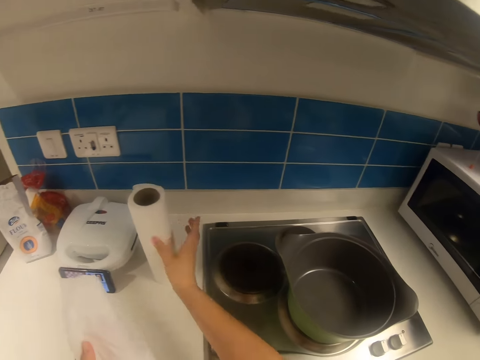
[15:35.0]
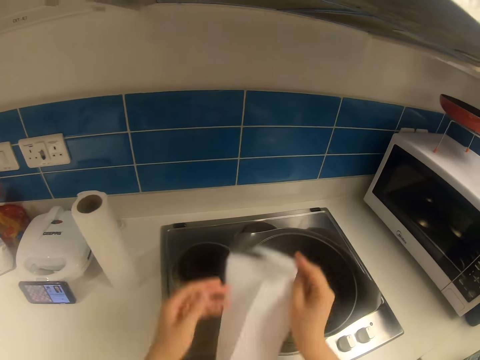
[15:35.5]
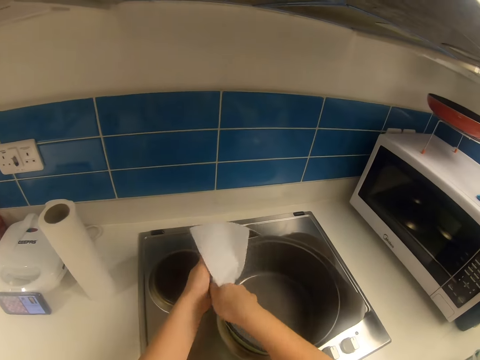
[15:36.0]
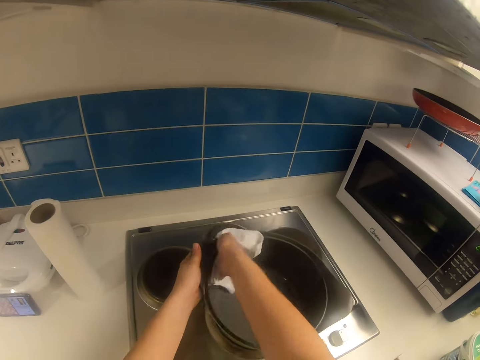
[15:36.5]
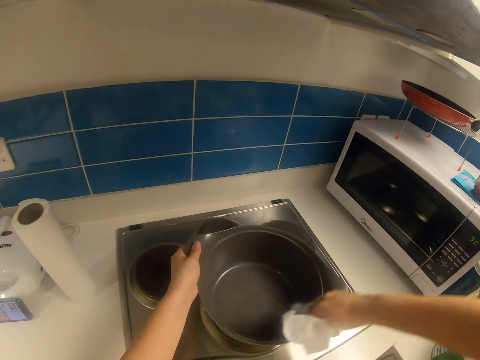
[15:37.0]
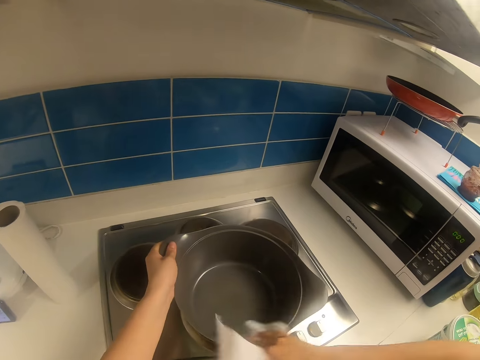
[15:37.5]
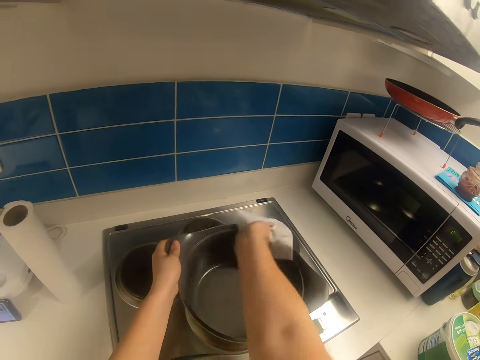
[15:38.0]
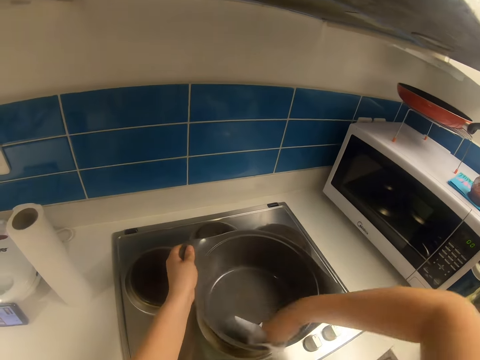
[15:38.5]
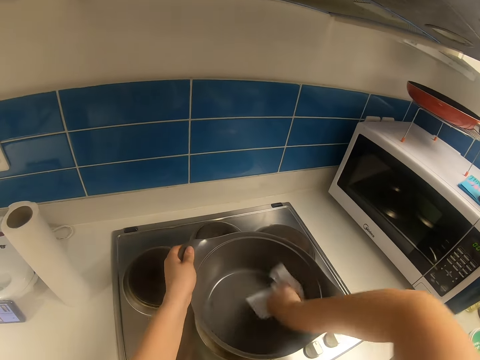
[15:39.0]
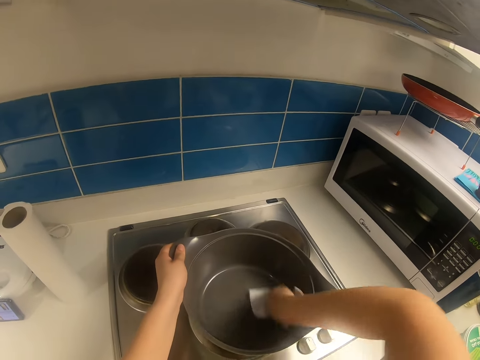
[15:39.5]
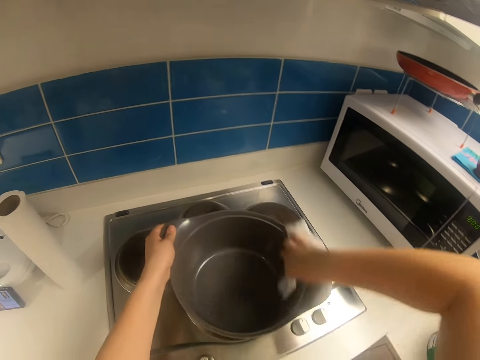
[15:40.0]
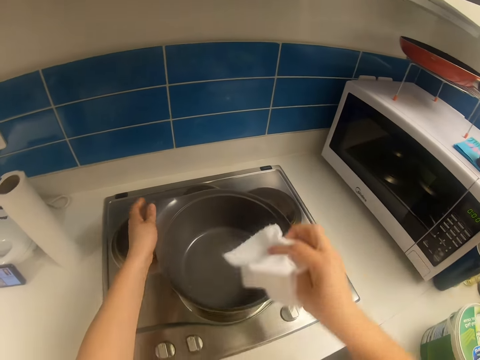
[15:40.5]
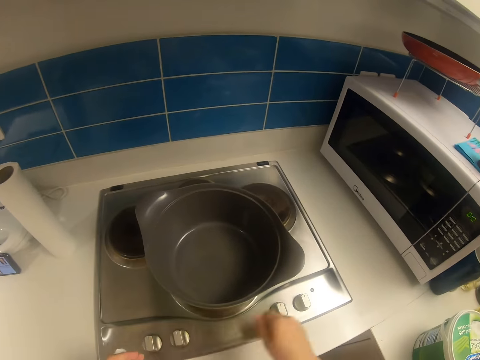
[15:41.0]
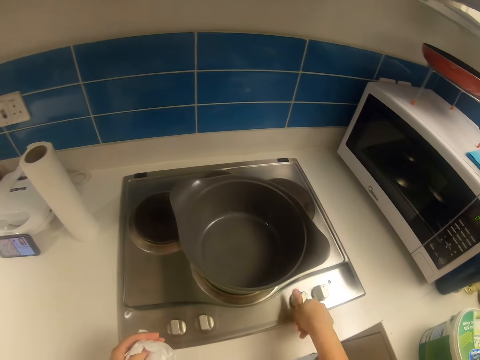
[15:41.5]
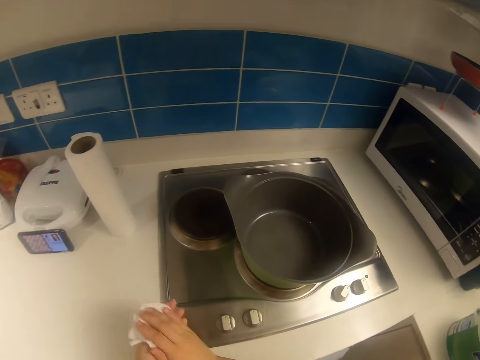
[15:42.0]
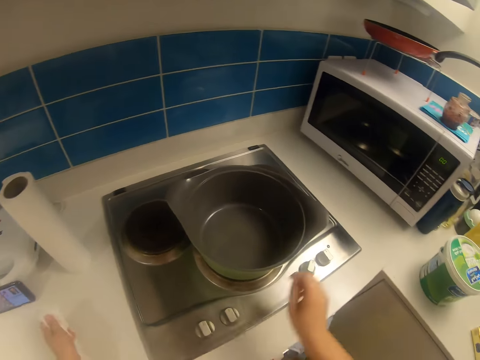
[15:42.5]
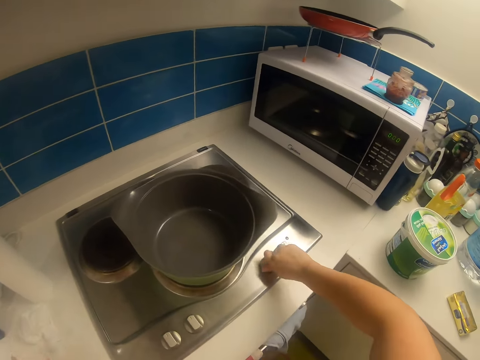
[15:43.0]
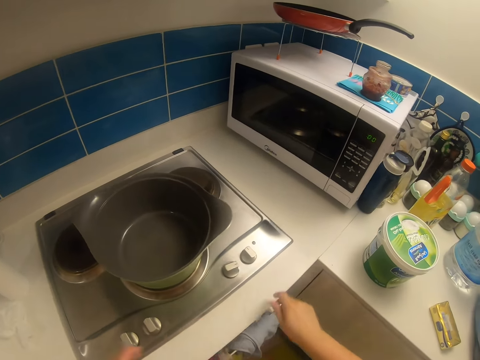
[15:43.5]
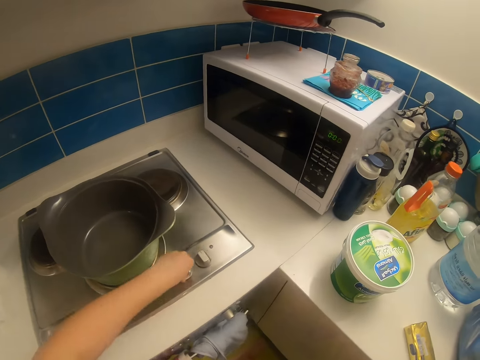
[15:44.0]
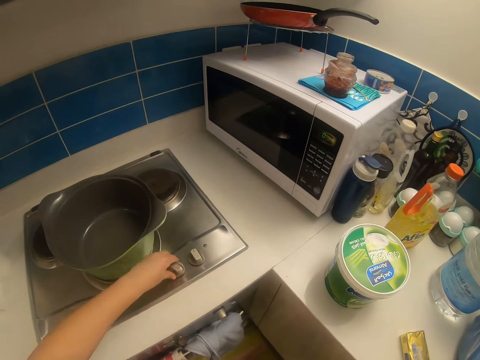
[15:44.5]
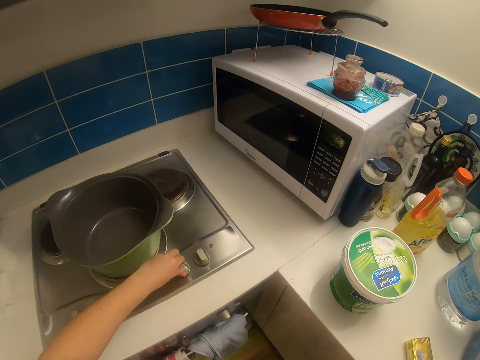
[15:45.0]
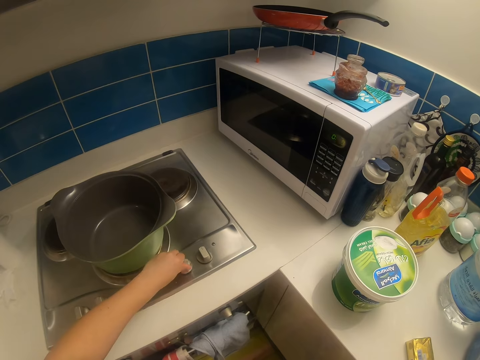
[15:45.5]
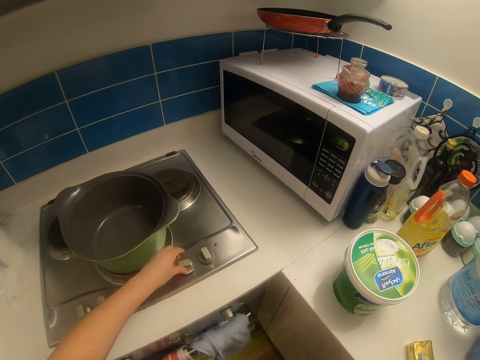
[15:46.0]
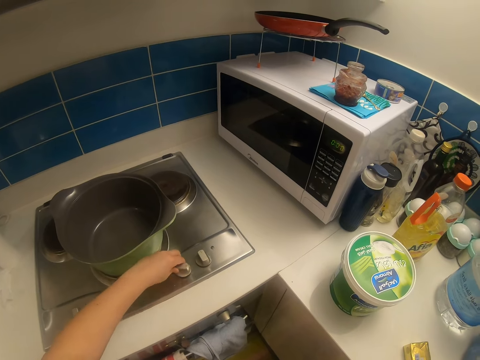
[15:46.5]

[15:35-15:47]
The camera wearer cleans the pot with the tissue in his right hand. He turns the switch with his right hand. He cleans both hands with the tissue. He turns the switch with his right hand. He turns the switch with his left hand.

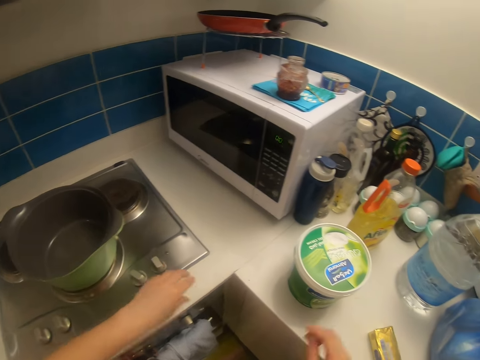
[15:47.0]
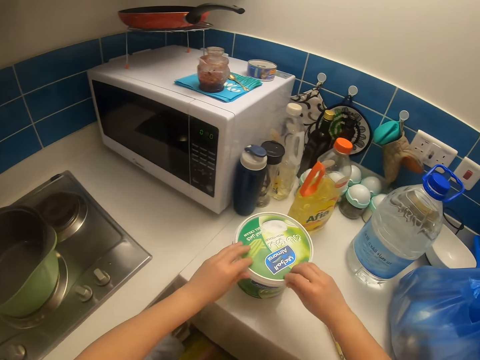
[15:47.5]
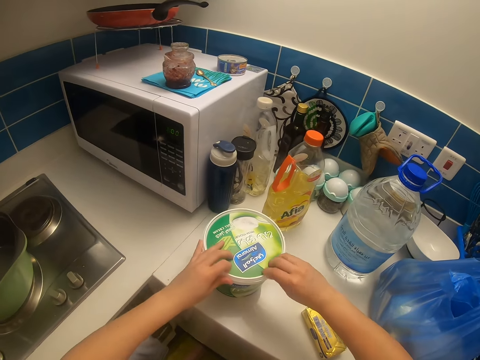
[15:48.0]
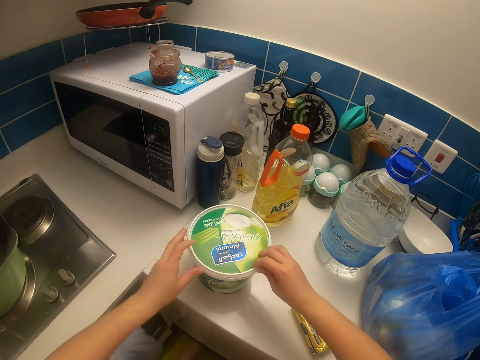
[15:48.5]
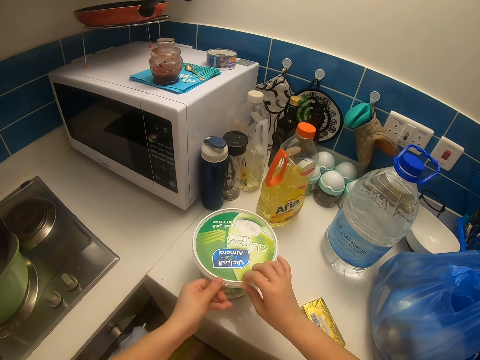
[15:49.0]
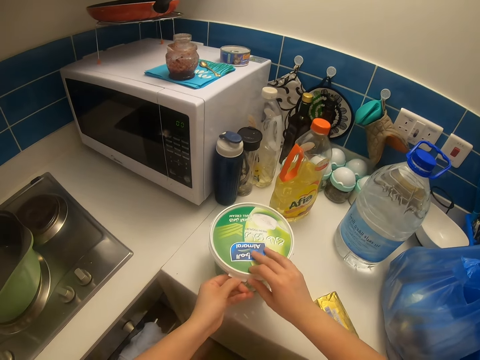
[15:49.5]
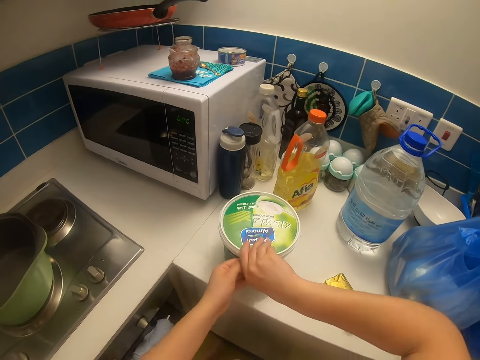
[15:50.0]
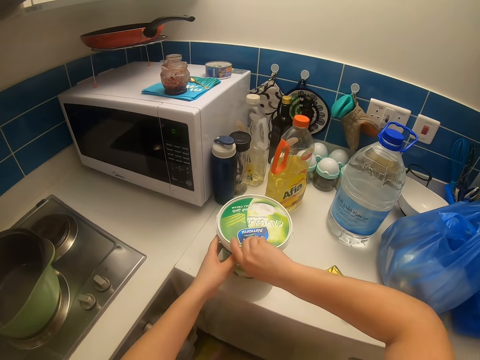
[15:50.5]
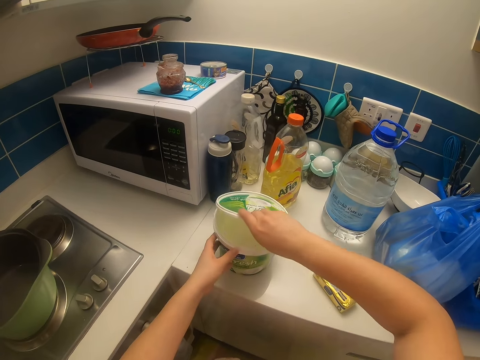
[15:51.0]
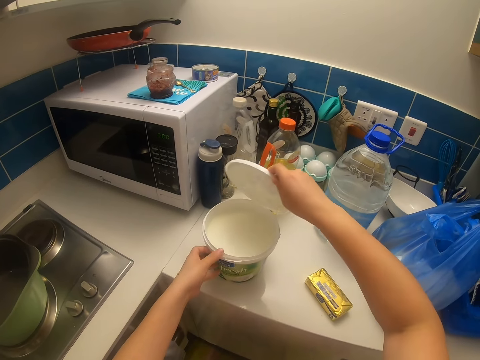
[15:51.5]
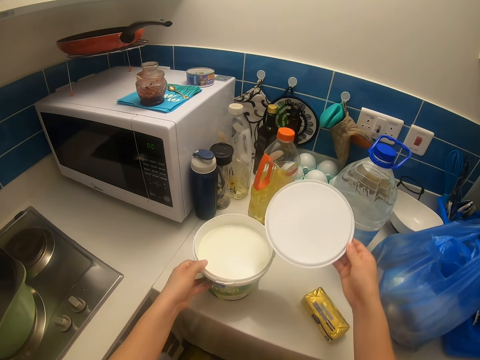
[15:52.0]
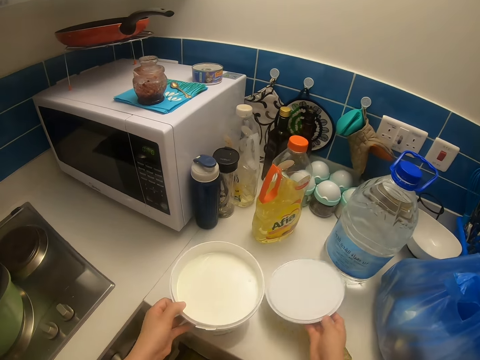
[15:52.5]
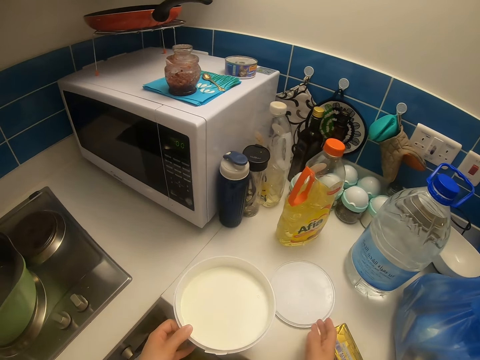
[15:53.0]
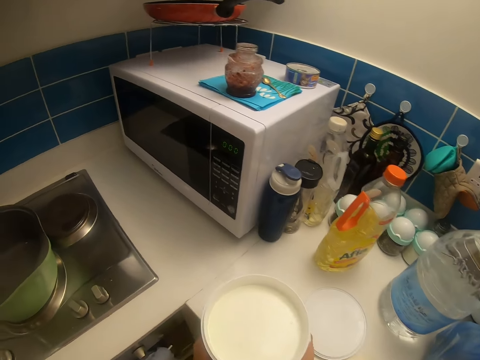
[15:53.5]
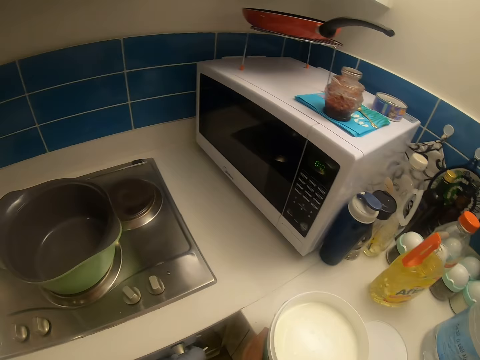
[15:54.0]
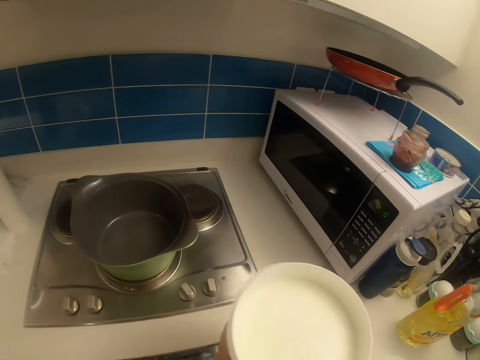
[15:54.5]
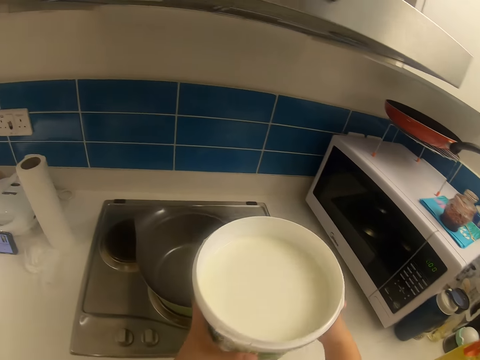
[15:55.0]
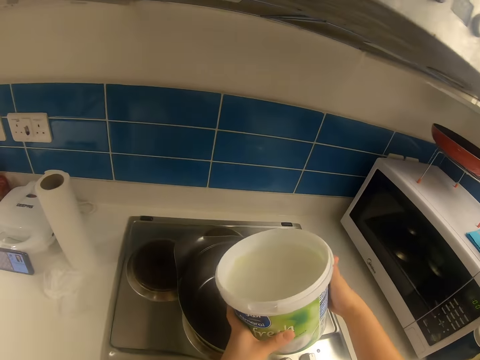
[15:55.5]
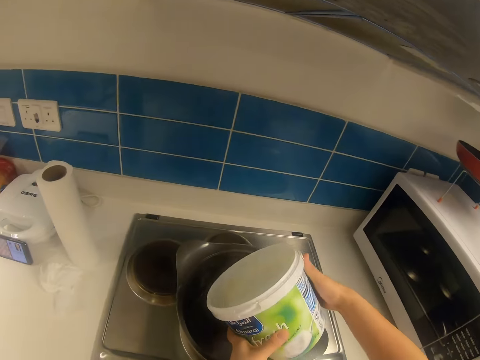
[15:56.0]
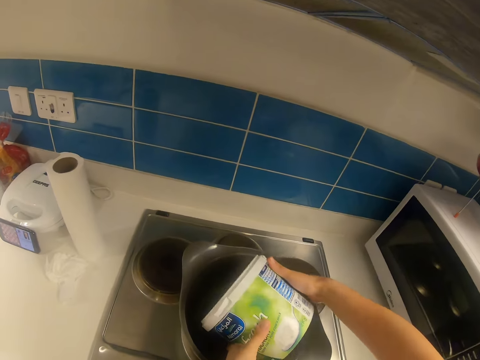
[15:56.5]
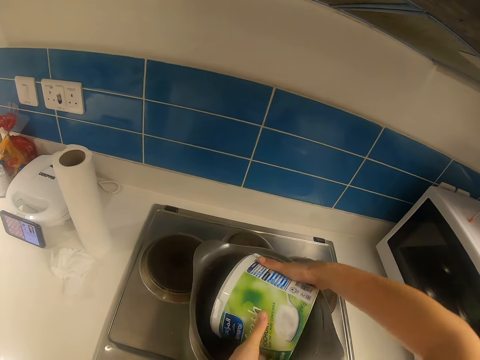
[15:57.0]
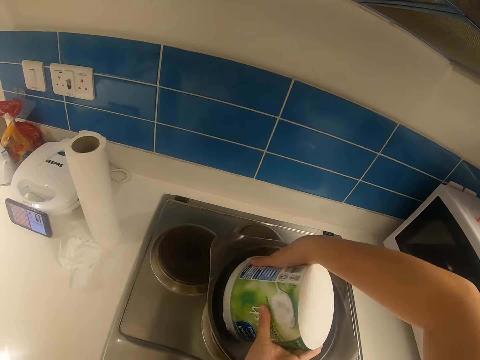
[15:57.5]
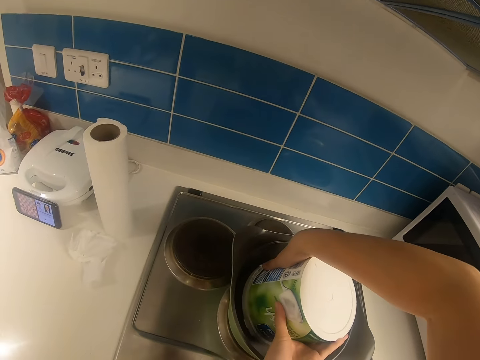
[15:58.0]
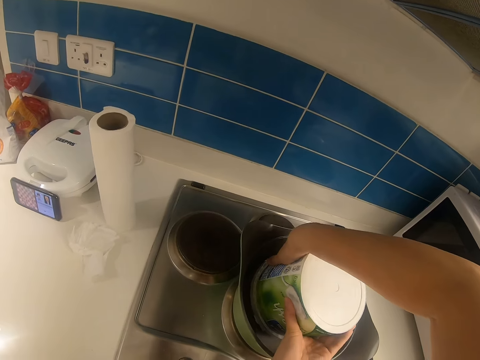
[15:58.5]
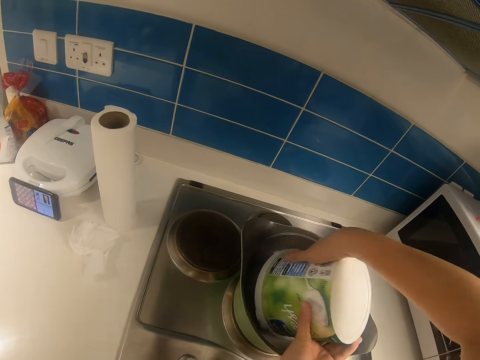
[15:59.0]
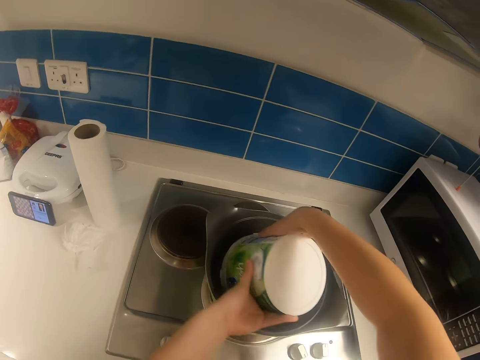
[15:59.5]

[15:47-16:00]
The camera wearer touches the yoghurt container with both hands. He opens the yoghurt container with his right hand. He drops the cover of the yoghurt on the kitchen slab with his right hand. He lifts the yoghurt container from the kitchen slab with both hands. He pours the yoghurt in the dish. He turns the yoghurt container above the pot with both hands.

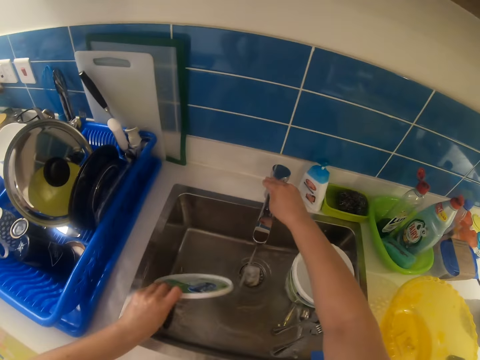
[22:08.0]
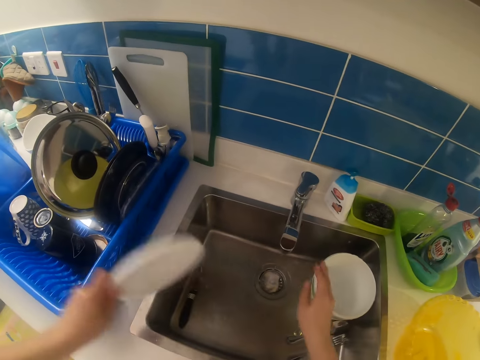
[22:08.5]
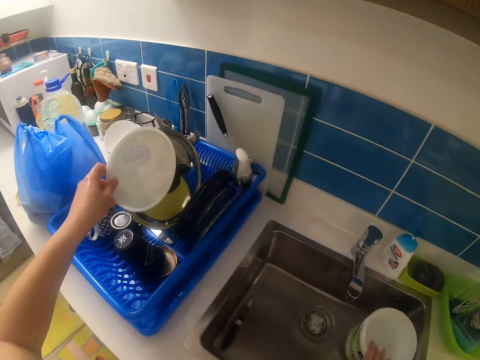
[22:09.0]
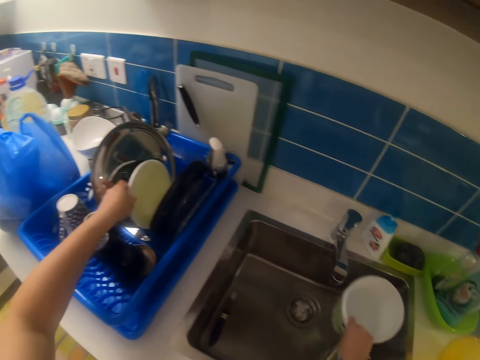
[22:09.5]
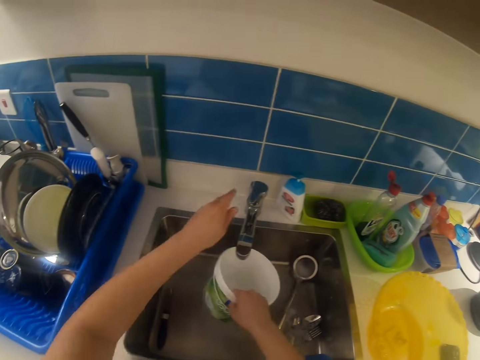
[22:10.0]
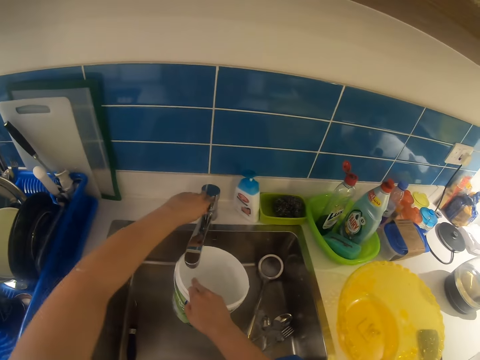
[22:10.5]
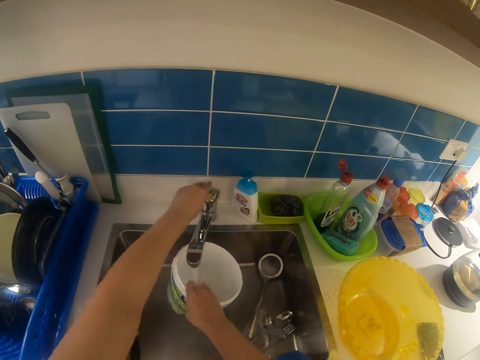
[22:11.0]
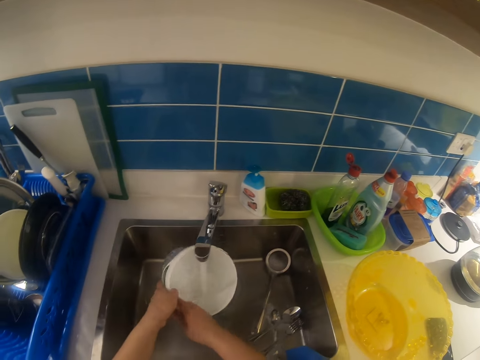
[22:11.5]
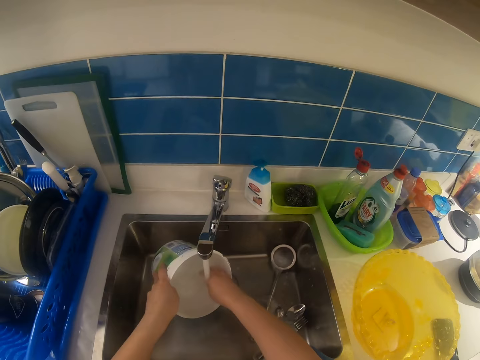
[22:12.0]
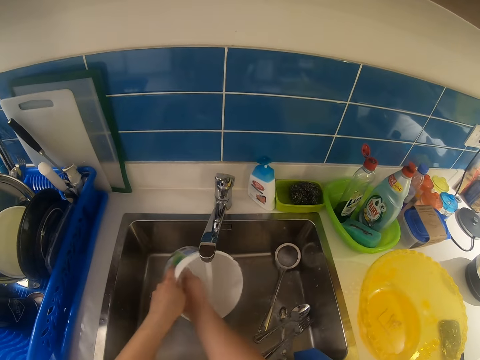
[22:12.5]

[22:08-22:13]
The camera wearer closes the tap with his right hand. He places the container lid on the plate rack with his left hand. He picks up the container in the sink with his right hand. He opens the tap with his left hand. He rinses the container under the tap with both hands.
